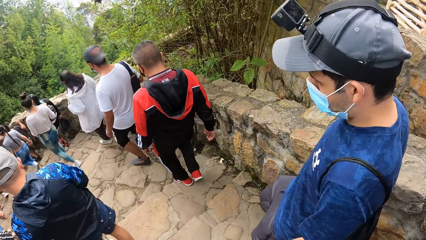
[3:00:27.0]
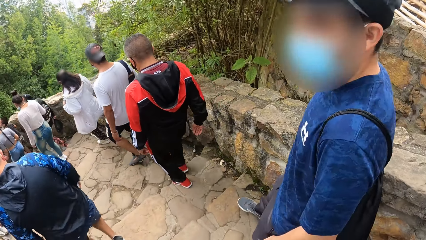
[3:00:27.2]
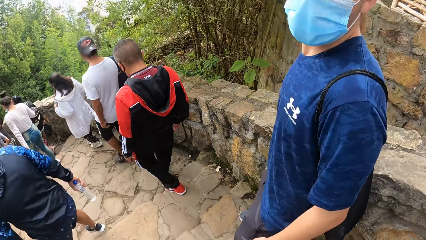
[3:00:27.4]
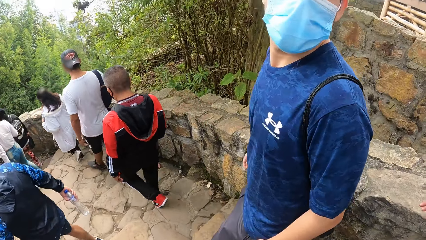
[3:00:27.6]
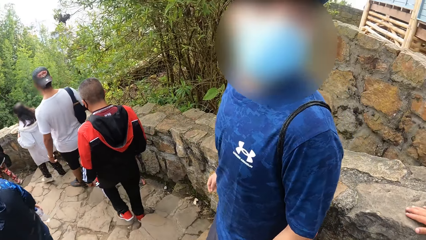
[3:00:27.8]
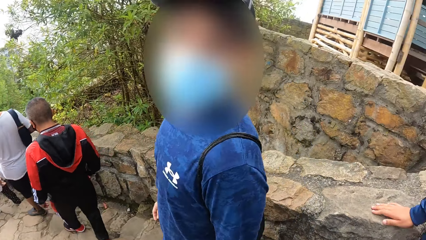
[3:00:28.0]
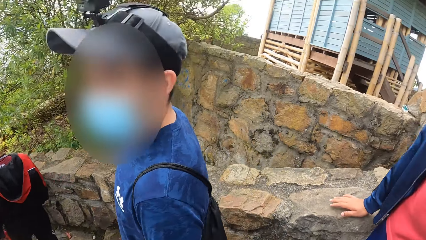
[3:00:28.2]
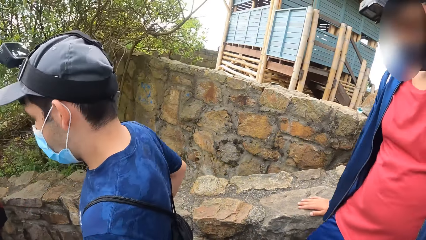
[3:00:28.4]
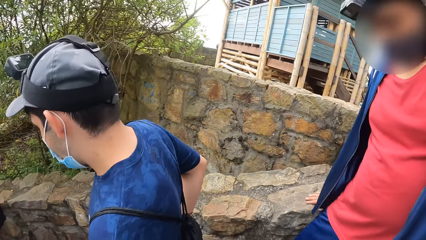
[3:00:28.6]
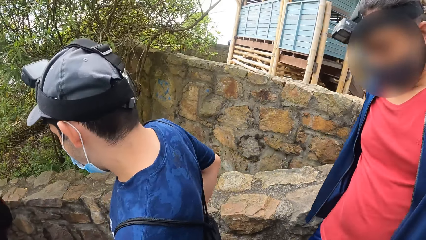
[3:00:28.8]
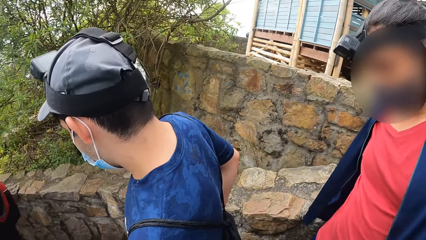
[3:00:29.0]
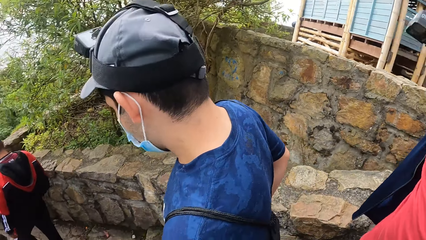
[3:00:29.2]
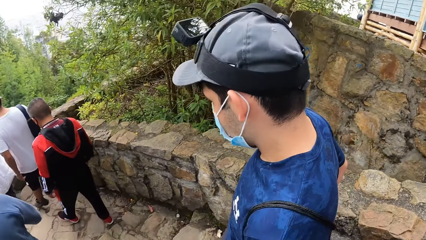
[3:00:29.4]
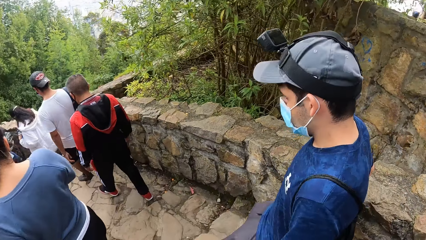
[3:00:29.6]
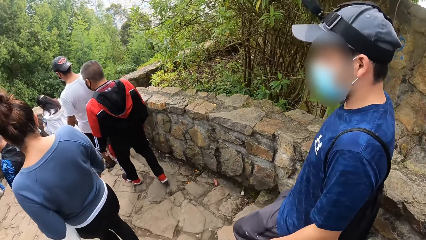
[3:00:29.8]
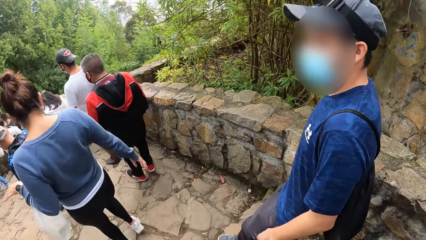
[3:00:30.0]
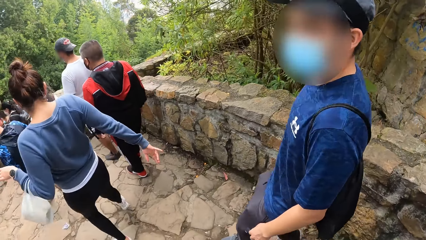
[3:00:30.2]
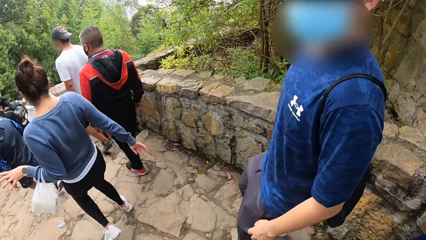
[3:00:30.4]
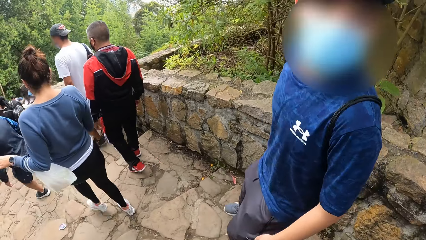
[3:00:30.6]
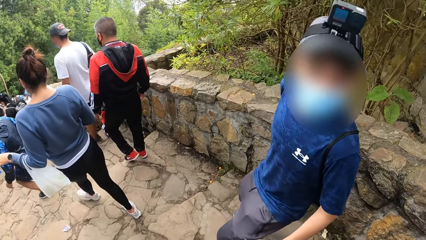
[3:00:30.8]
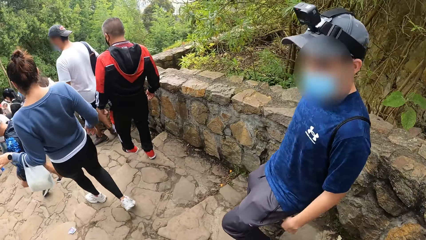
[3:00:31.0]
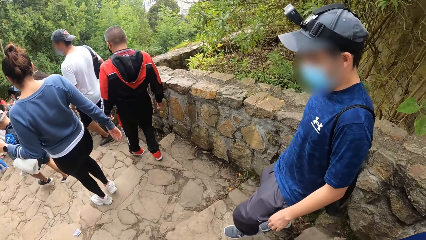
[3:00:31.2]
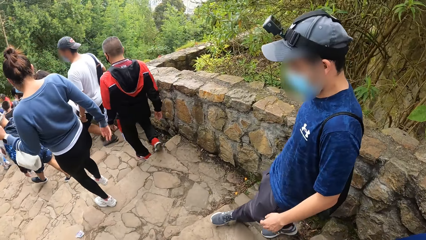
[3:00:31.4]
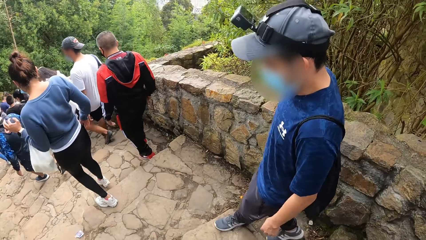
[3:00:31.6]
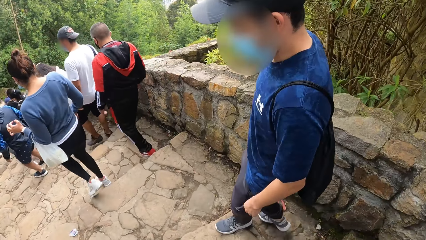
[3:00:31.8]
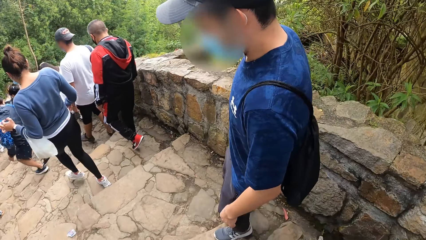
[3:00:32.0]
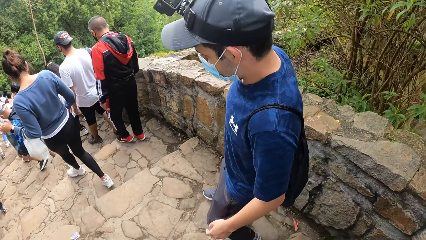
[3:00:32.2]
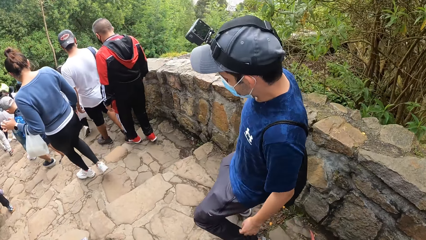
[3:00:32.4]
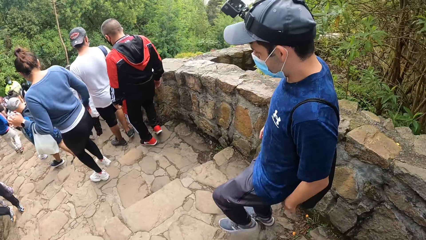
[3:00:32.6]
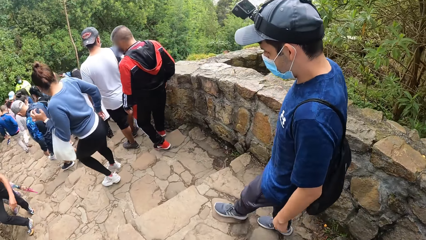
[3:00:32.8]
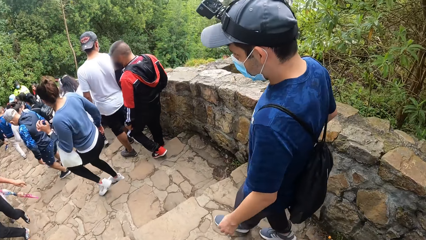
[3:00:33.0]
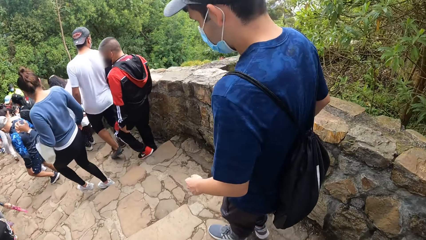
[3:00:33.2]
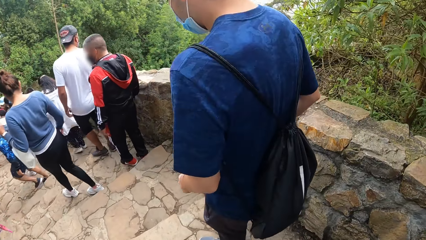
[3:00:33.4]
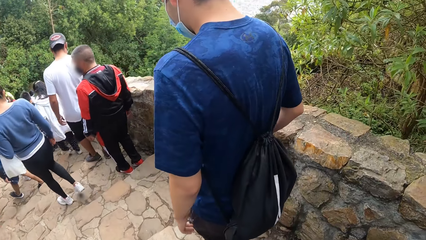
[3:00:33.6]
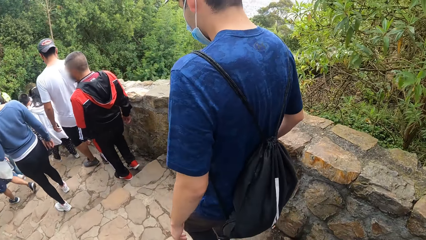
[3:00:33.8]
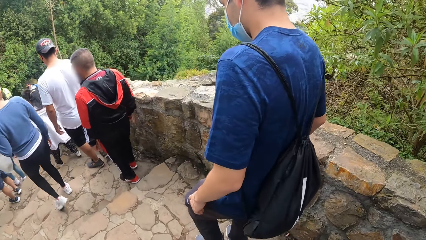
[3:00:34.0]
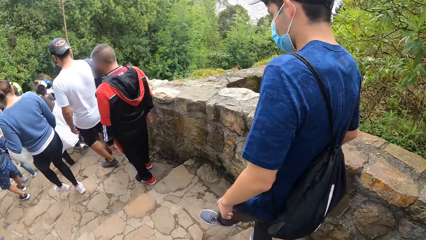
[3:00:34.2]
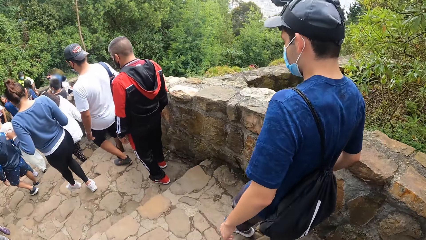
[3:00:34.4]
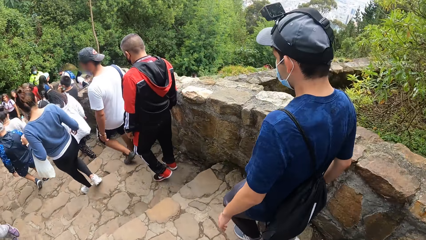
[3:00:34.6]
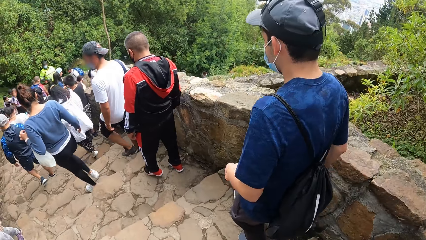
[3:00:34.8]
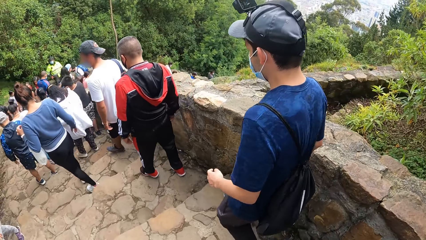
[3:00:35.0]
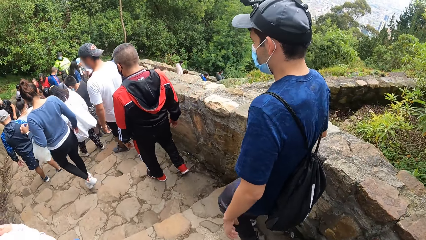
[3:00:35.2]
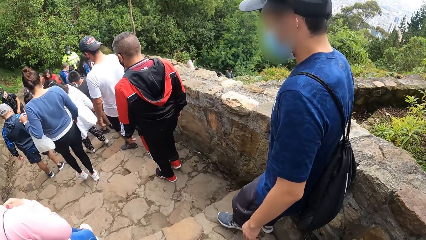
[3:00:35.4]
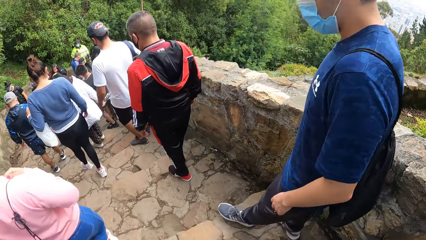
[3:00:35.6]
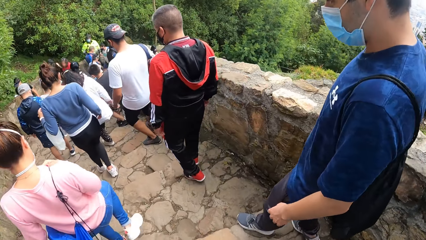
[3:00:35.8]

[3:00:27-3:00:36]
The camera wearer looks ahead. They look around. They look ahead.

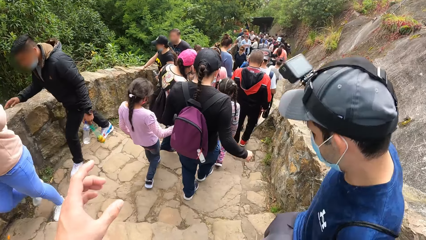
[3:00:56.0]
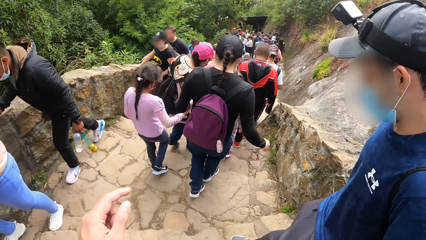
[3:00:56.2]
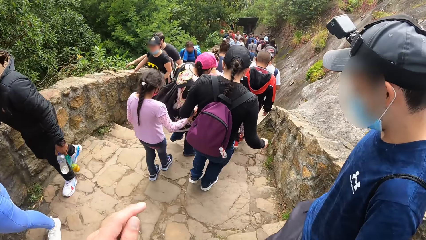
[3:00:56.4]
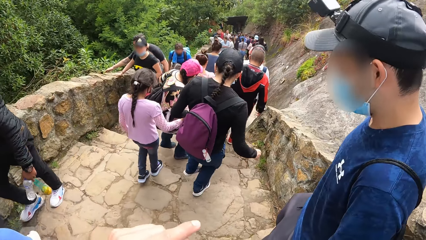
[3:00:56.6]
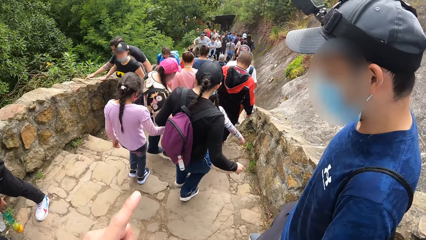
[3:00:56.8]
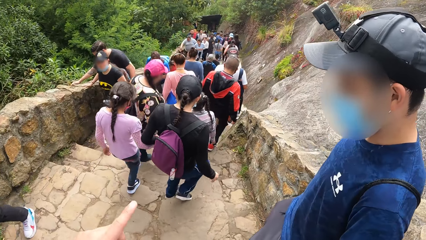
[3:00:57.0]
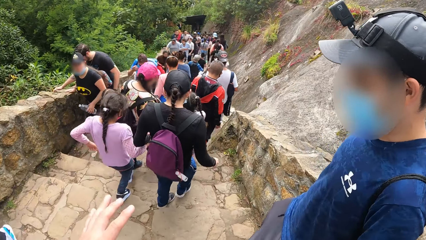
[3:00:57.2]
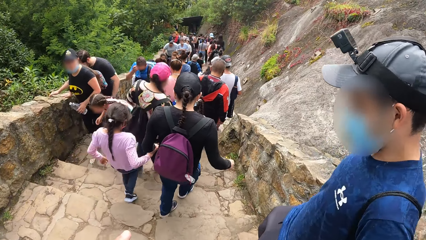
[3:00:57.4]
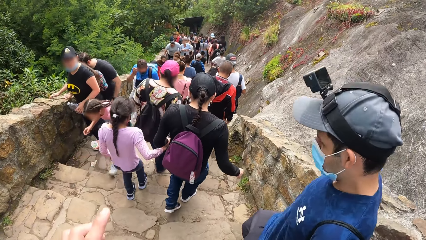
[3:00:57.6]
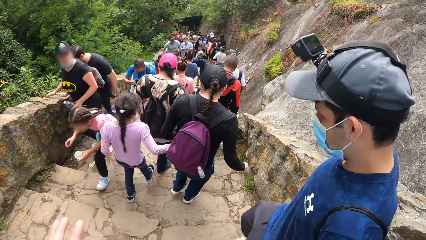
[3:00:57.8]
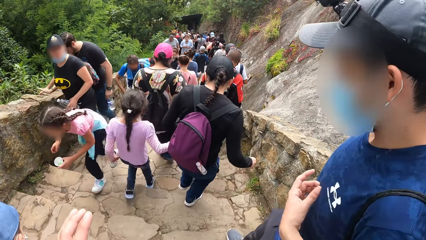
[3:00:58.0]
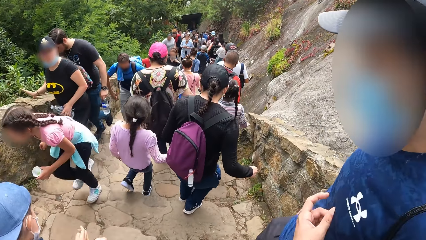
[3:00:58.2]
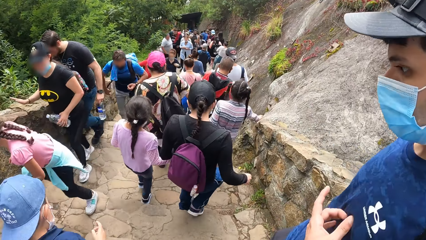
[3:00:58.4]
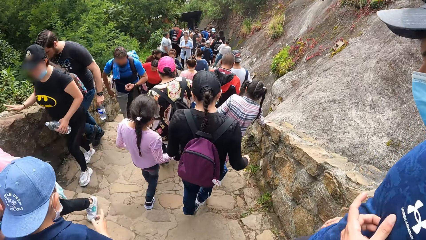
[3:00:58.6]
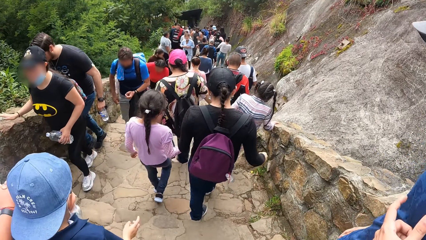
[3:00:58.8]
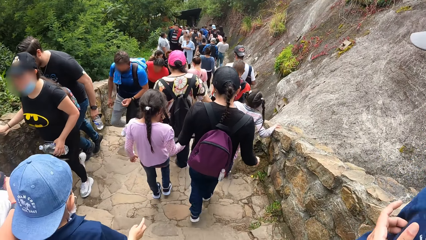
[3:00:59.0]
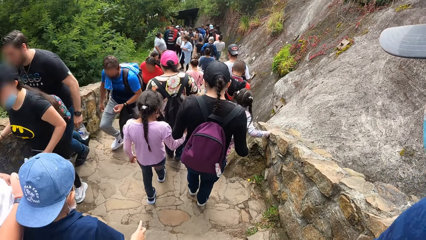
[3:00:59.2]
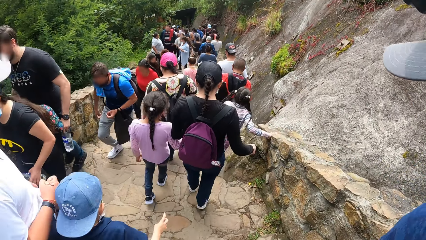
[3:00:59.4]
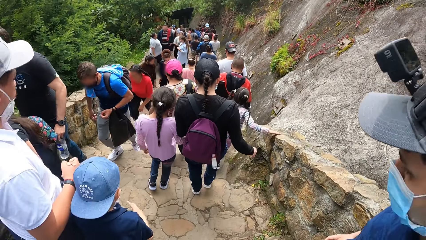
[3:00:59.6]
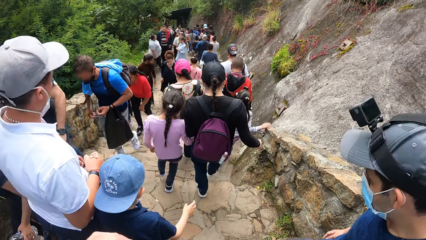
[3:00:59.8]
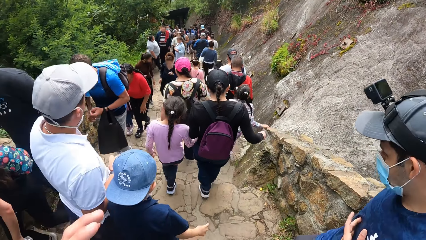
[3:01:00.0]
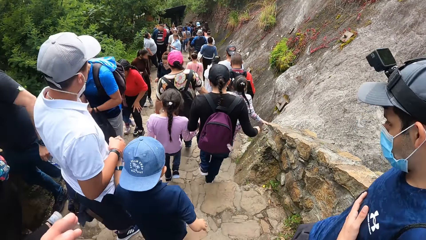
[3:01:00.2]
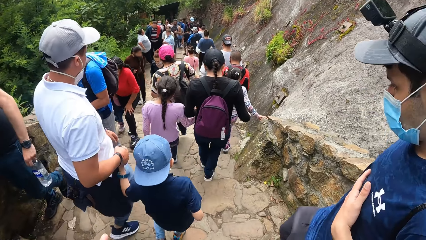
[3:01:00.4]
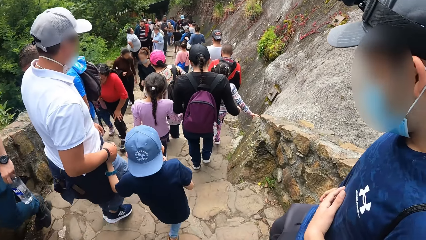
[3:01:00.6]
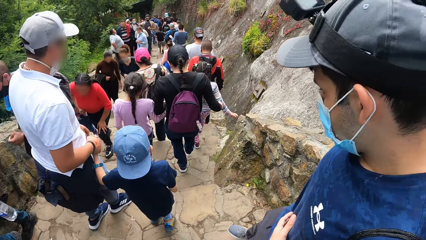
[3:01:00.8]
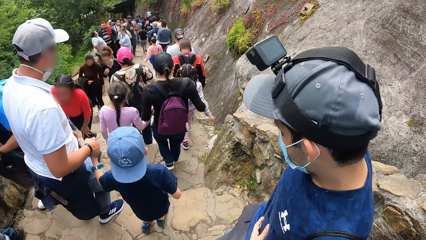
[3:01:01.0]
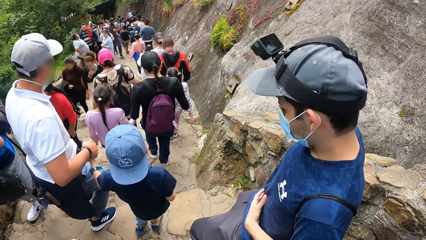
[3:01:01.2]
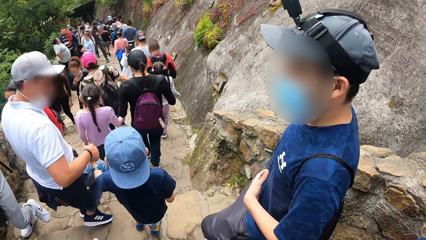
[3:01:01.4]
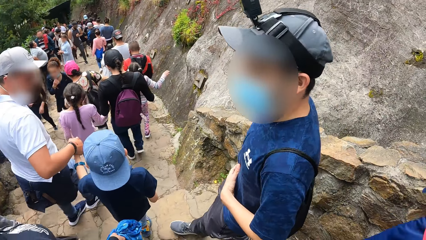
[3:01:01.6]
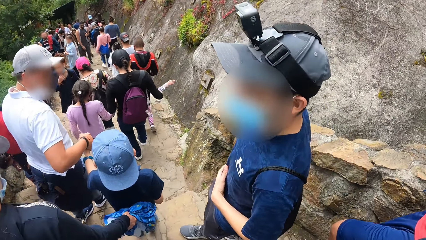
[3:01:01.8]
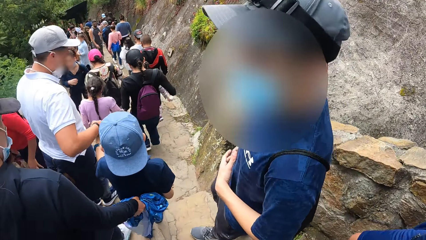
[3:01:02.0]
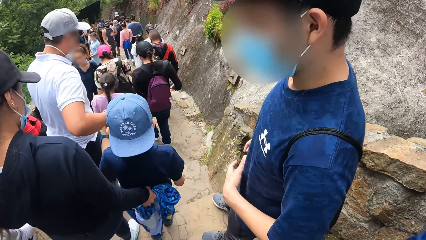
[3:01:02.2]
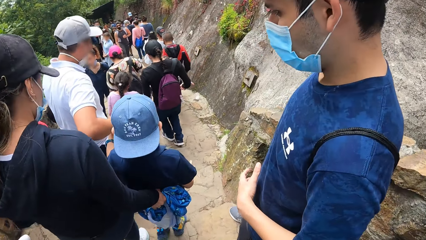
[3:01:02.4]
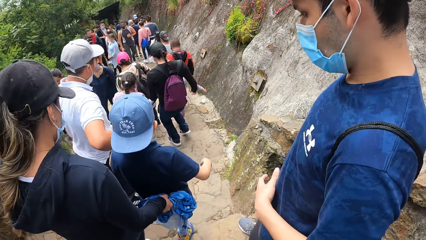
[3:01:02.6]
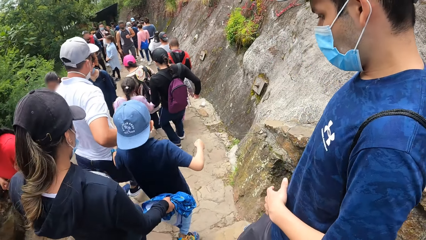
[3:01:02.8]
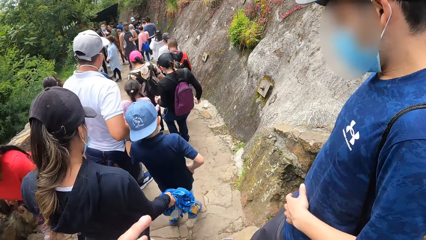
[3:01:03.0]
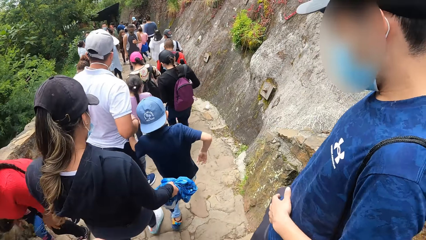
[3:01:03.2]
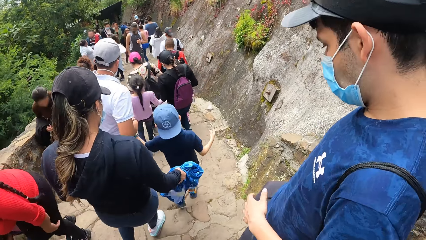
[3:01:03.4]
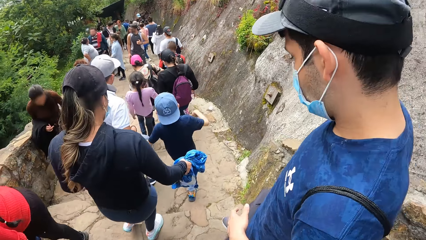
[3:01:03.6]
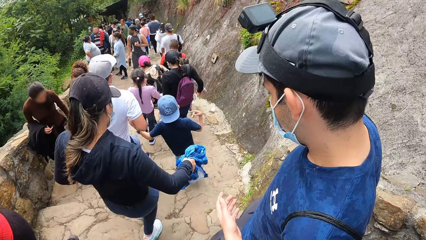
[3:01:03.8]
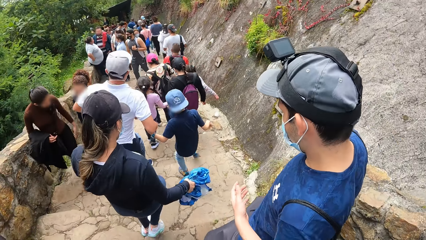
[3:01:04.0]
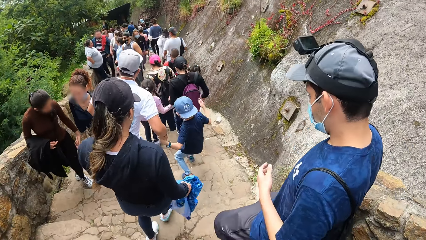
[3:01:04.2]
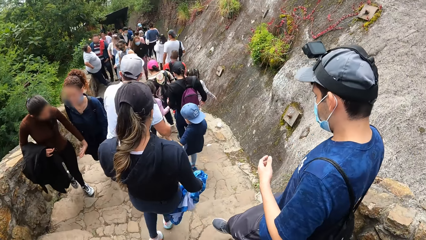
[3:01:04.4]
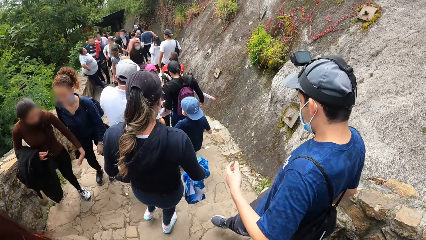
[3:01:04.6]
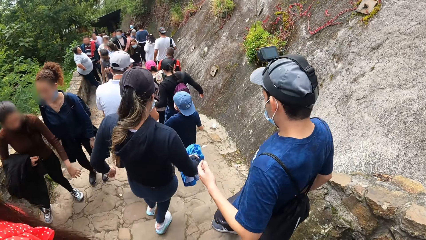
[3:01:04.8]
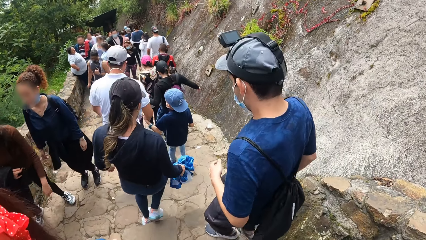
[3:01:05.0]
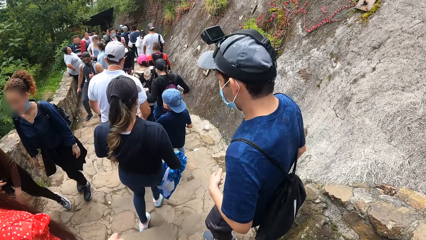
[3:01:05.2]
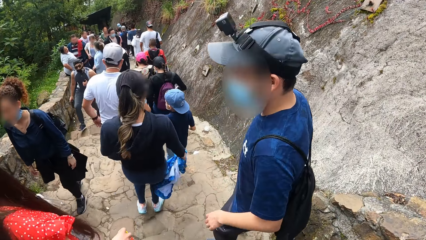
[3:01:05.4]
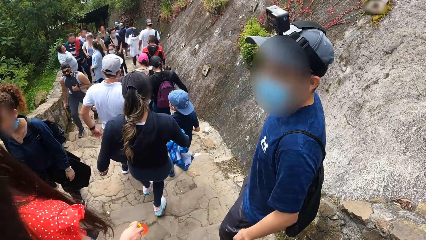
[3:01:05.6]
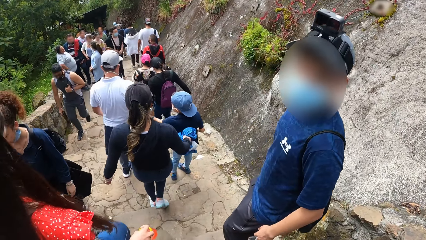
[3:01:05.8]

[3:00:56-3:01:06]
The man scratches his body with his left hand.
